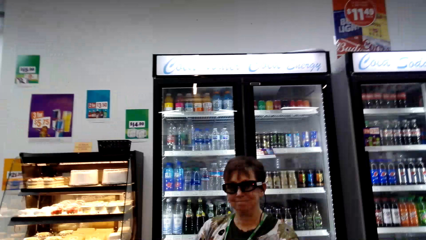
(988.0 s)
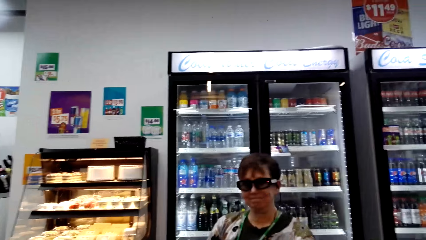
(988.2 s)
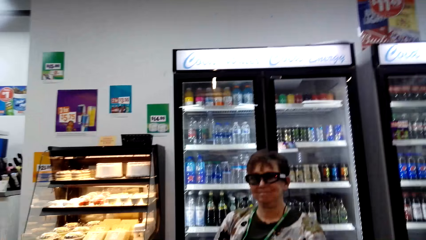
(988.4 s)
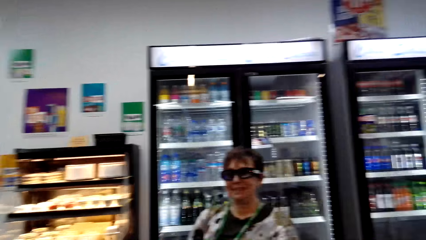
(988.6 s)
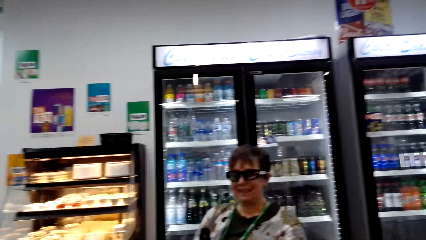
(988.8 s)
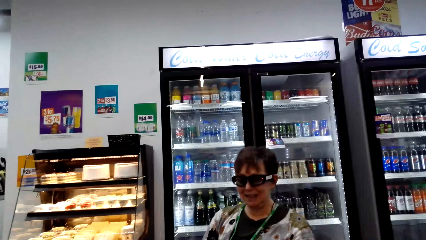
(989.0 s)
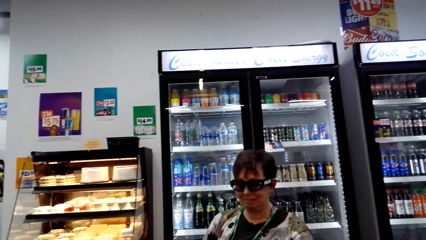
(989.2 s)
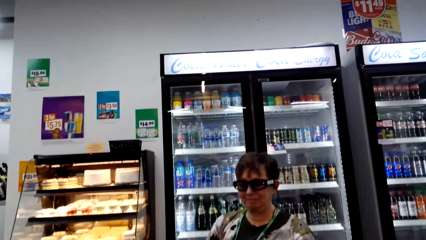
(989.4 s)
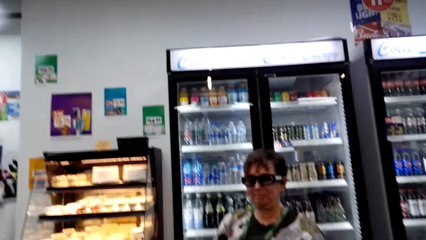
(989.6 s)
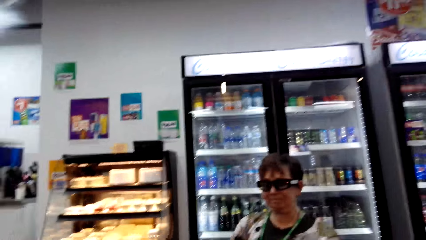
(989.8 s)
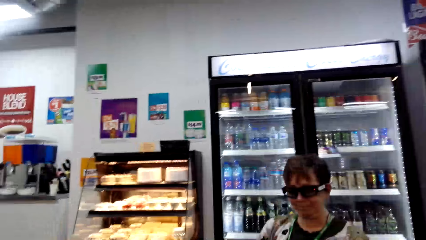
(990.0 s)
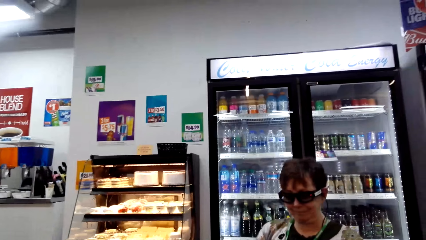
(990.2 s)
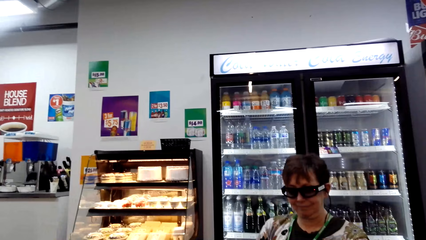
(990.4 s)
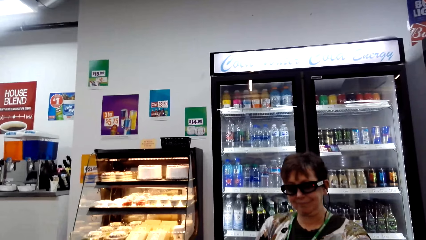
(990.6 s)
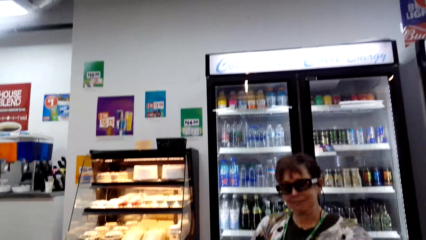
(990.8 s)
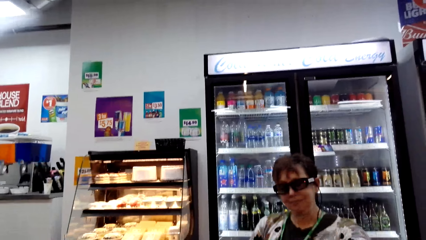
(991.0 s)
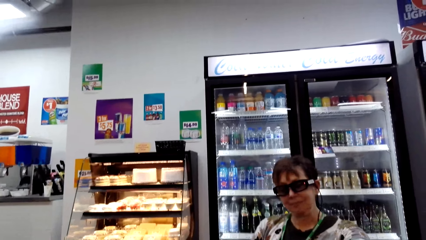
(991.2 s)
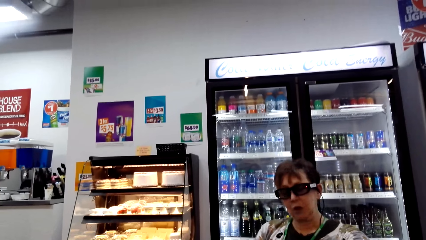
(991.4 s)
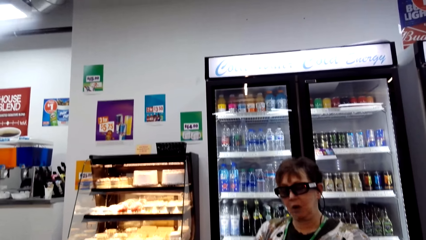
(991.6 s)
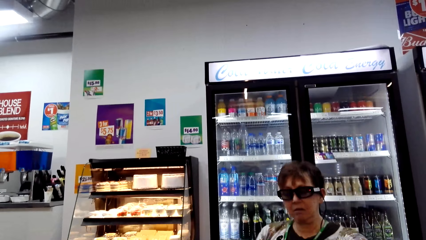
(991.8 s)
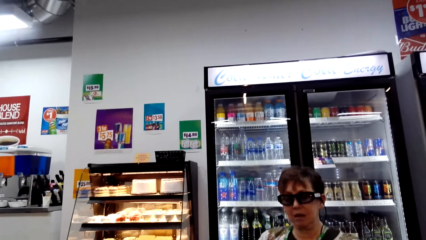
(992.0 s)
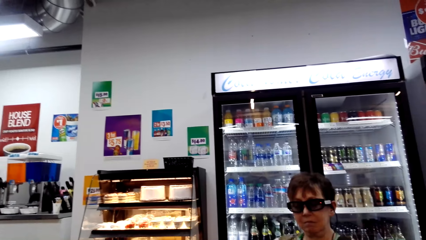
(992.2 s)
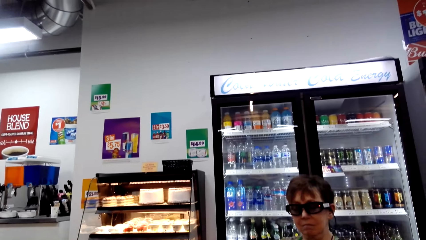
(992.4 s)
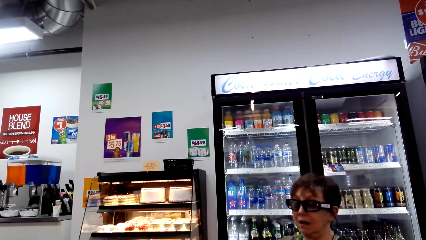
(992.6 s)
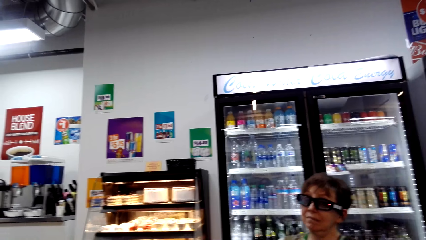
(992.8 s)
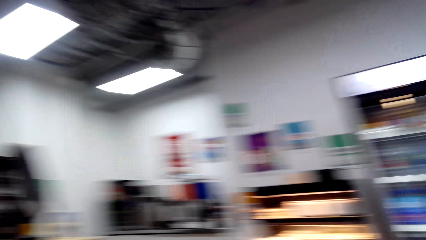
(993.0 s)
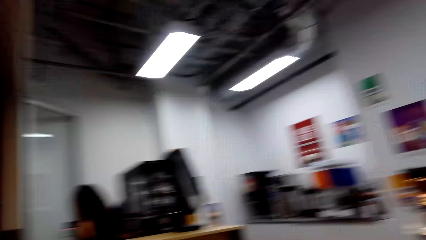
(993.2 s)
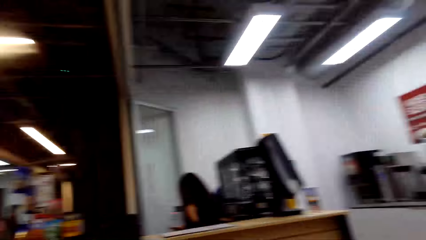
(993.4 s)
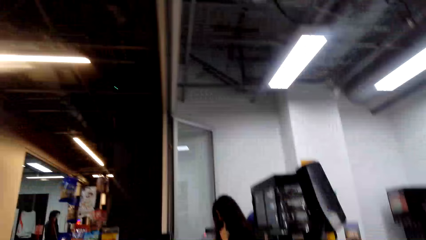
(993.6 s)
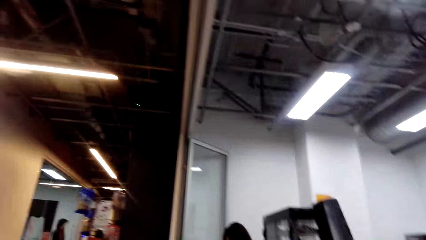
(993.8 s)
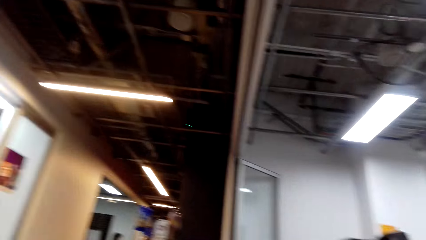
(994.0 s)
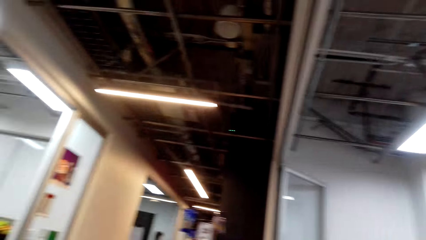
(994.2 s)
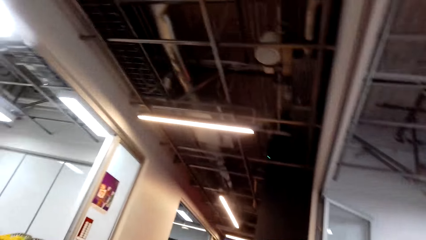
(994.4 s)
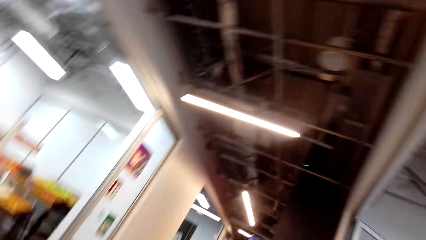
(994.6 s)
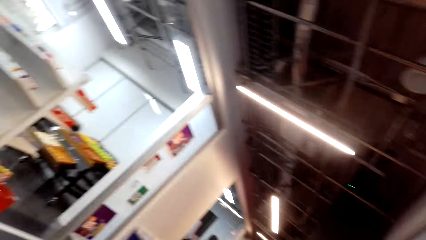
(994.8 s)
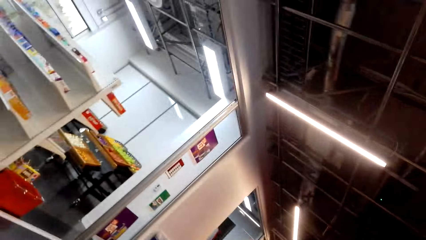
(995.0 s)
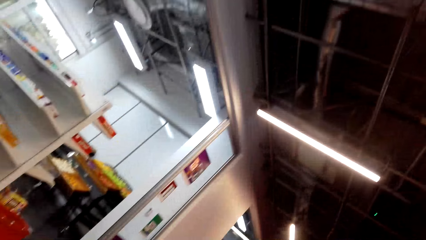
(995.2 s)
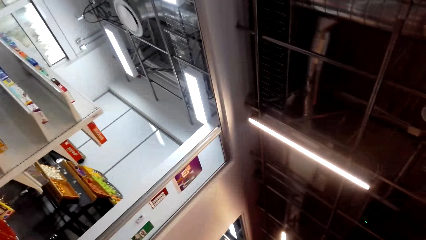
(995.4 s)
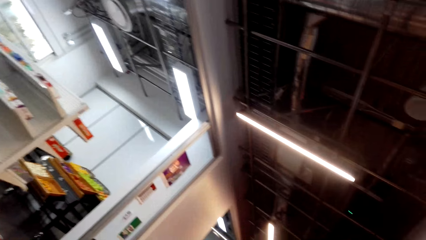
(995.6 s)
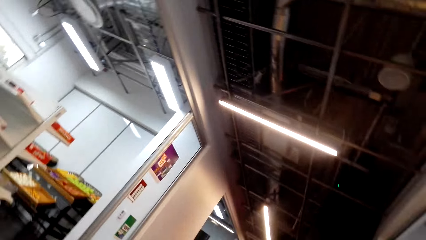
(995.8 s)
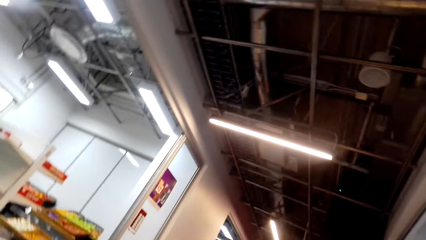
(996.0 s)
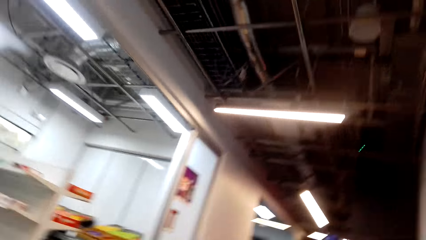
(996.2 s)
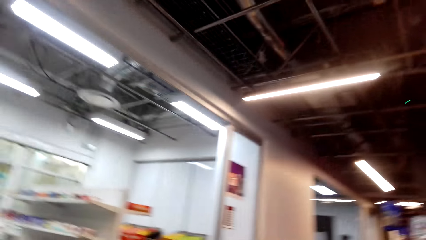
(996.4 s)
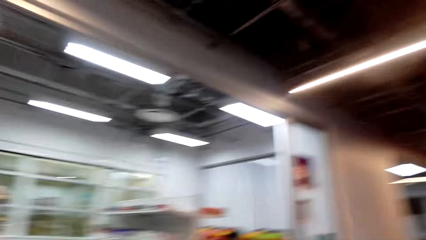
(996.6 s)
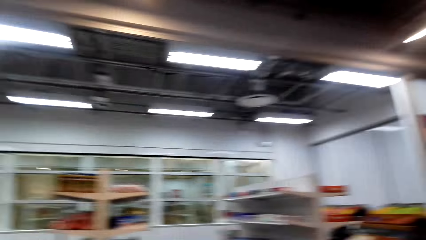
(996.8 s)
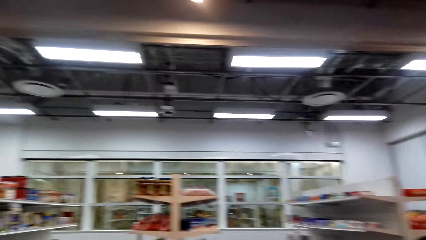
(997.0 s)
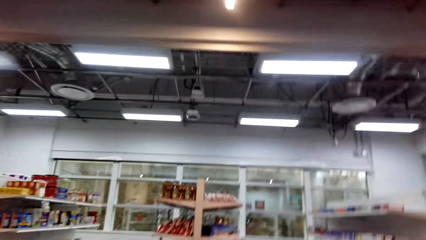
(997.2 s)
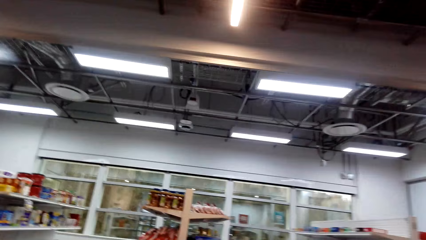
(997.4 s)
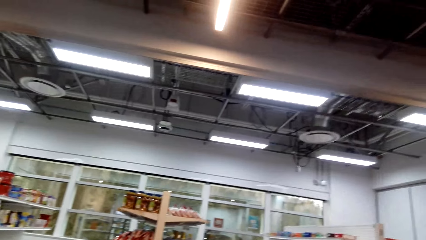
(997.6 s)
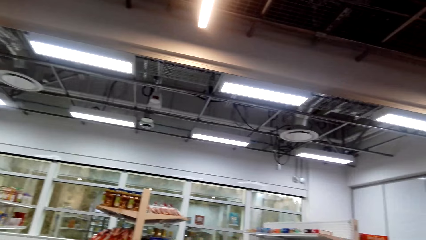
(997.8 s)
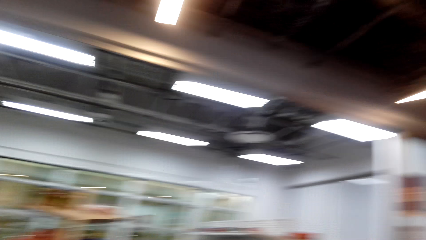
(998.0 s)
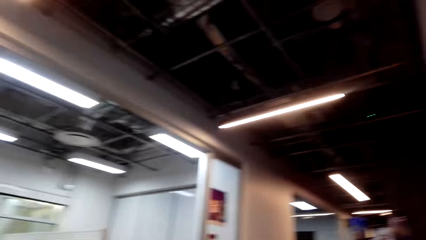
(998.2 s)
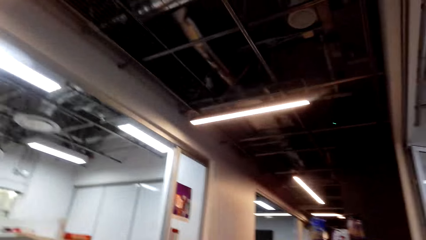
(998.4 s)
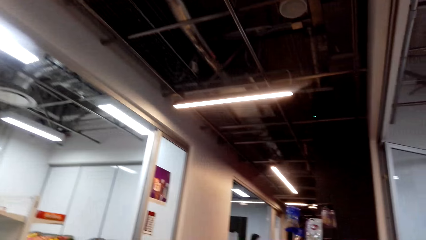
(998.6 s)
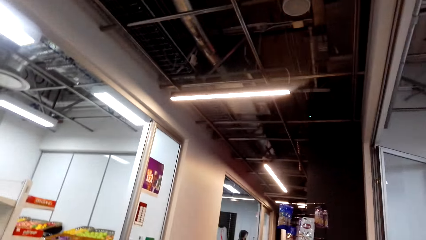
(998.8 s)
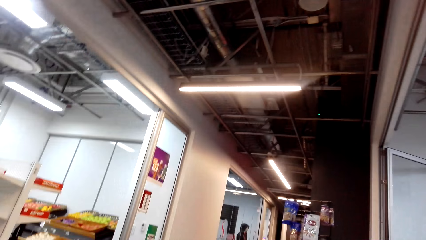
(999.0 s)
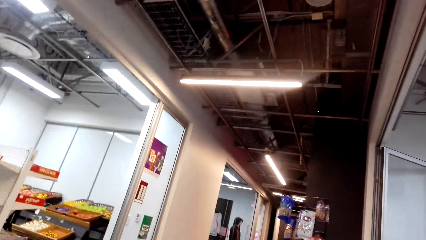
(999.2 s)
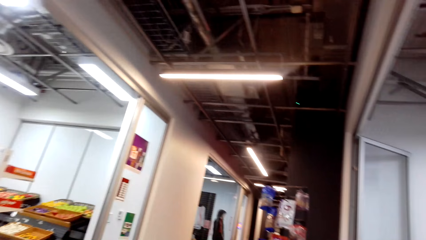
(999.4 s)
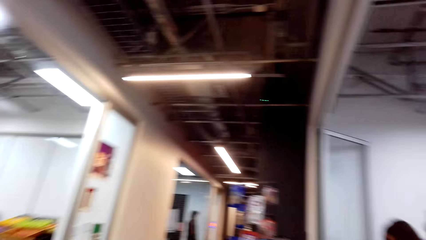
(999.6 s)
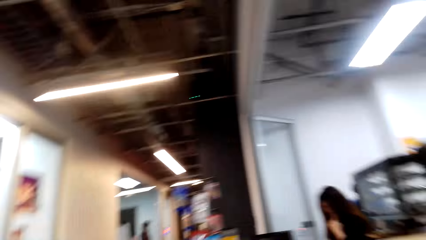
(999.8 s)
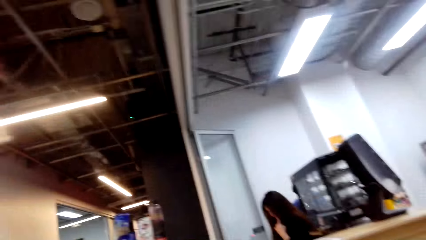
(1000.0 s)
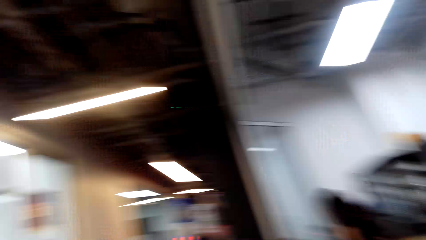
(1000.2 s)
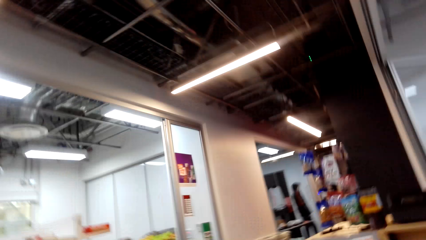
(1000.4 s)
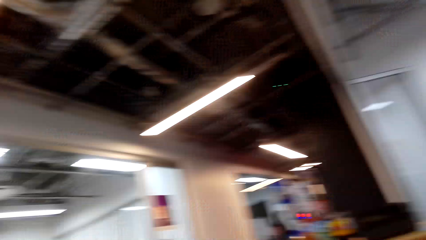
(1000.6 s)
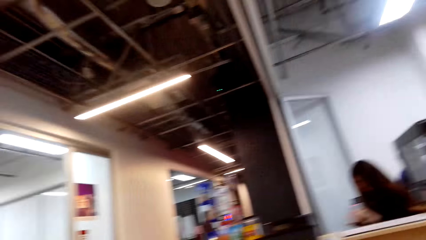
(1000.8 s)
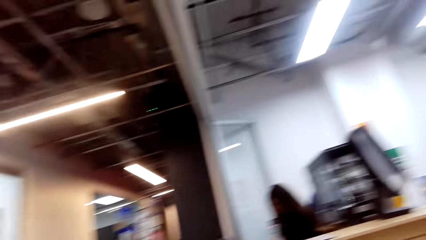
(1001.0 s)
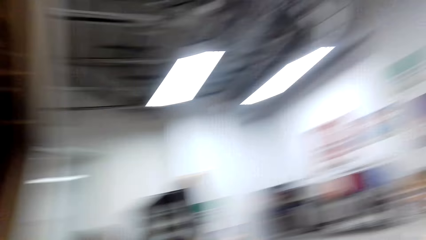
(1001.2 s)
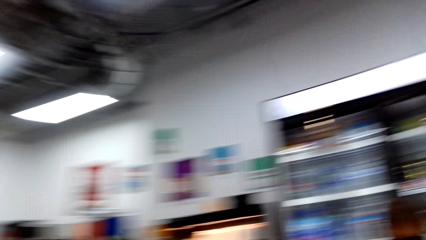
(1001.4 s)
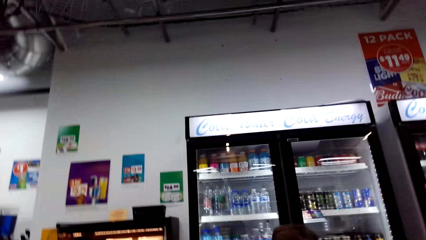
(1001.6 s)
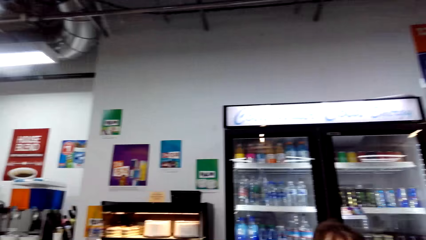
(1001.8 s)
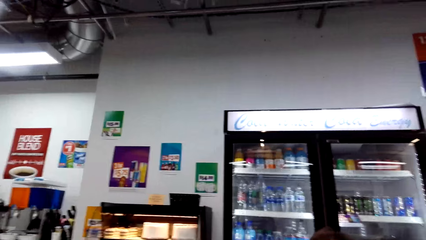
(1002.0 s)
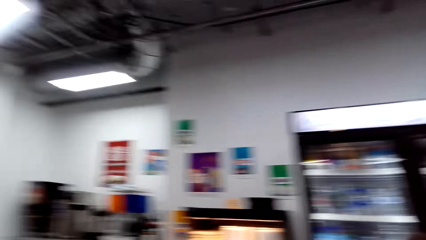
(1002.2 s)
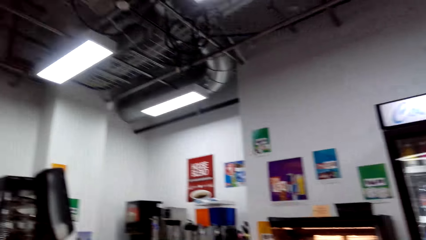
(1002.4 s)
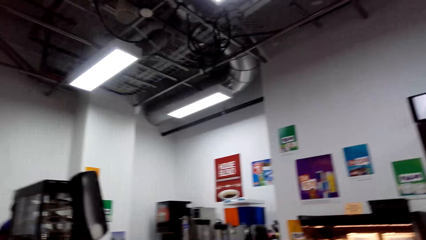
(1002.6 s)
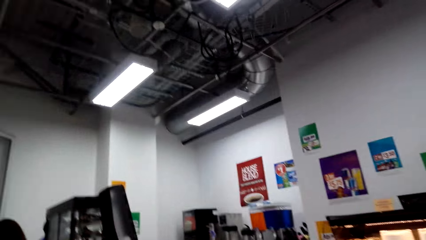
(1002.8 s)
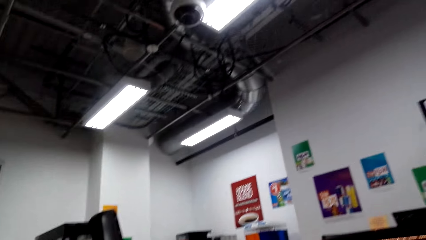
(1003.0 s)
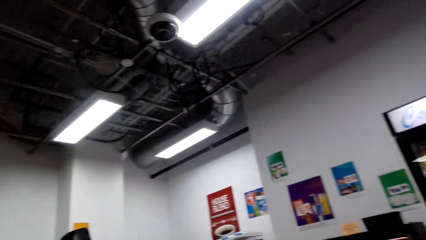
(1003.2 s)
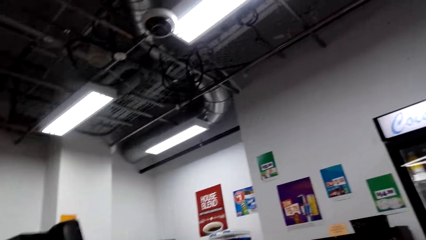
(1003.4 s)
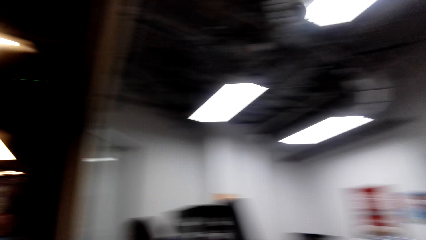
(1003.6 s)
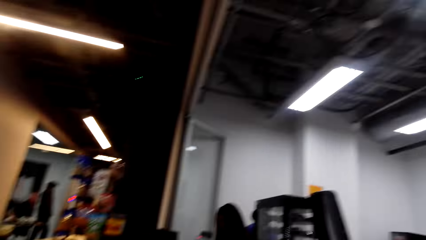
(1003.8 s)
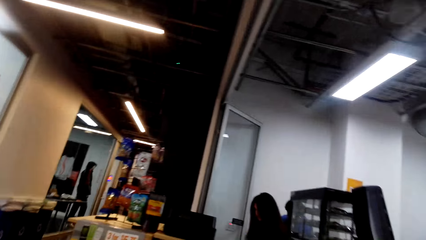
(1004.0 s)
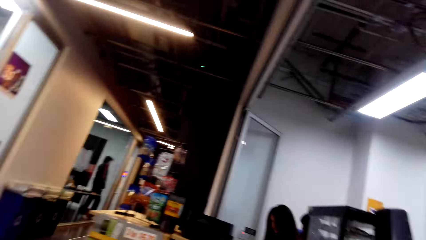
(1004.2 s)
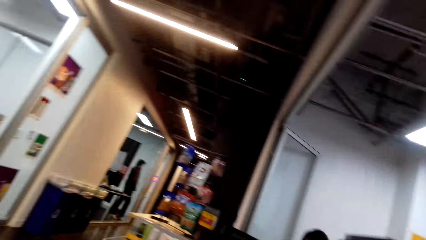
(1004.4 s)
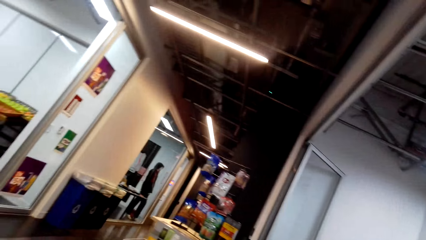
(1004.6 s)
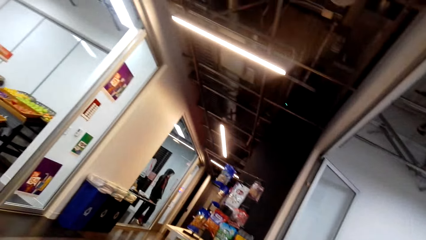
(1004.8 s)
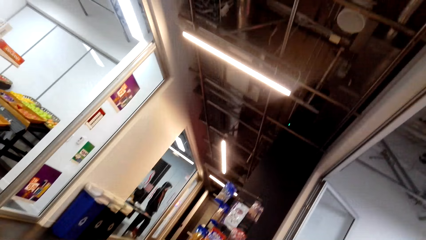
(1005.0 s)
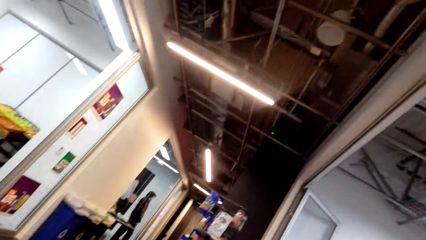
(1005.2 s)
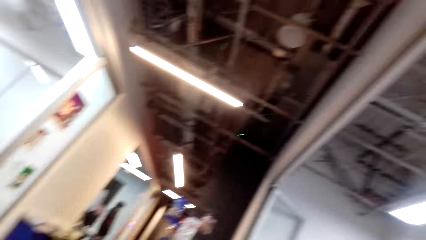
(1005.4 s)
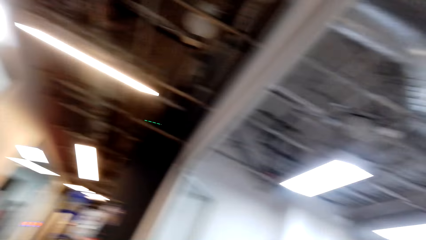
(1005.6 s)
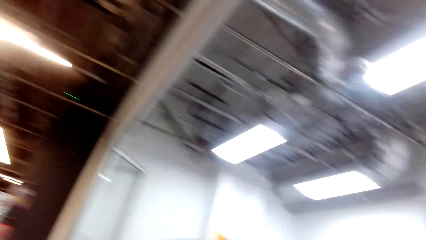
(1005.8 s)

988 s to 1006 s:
The camera wearer turns around. A woman talks to the camera wearer. The camera wearer looks around. They talk. They turn around. The woman talks.
